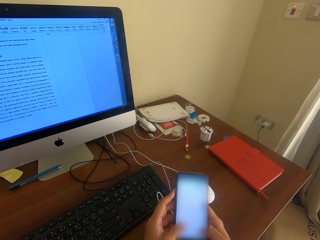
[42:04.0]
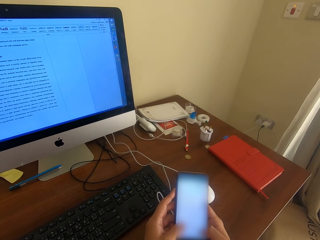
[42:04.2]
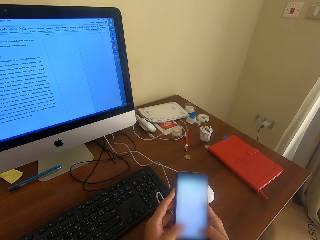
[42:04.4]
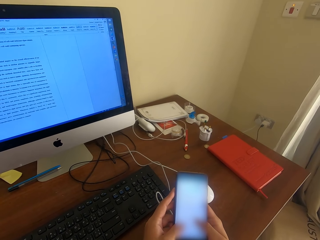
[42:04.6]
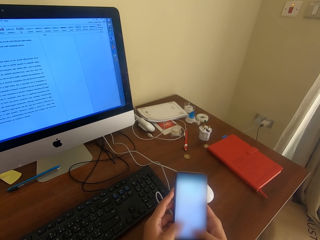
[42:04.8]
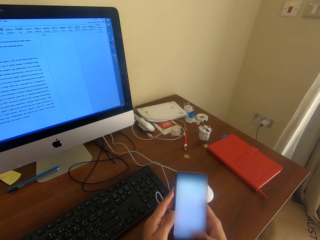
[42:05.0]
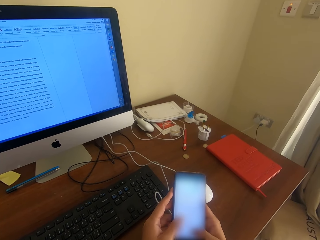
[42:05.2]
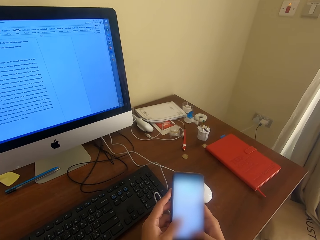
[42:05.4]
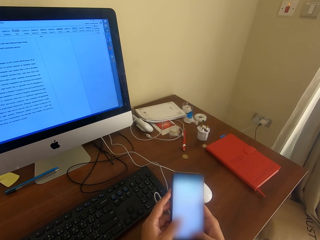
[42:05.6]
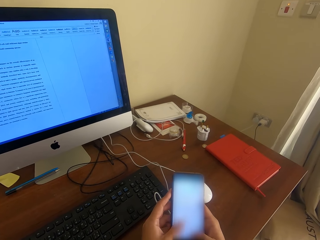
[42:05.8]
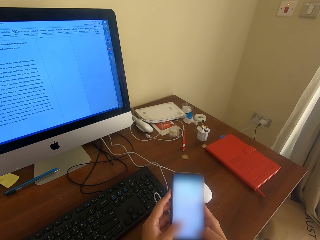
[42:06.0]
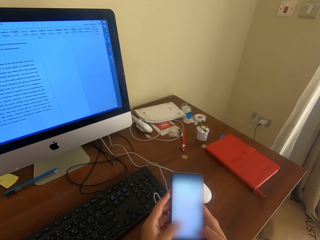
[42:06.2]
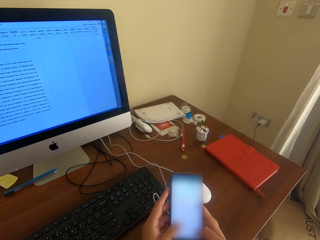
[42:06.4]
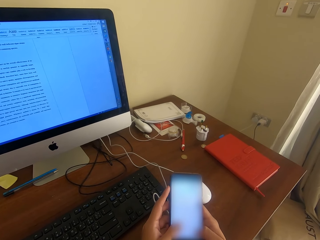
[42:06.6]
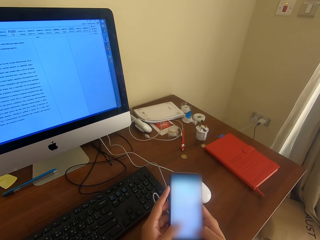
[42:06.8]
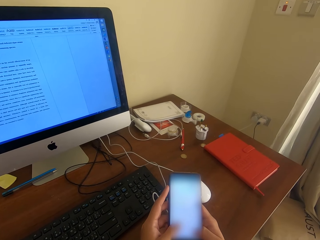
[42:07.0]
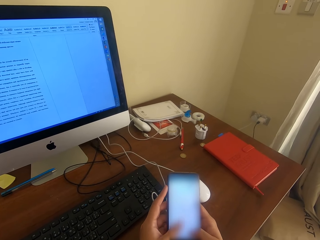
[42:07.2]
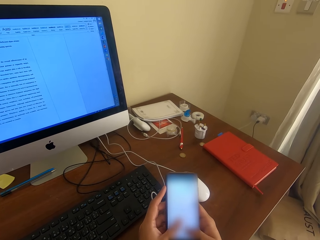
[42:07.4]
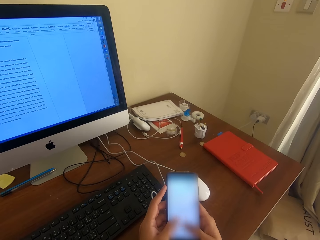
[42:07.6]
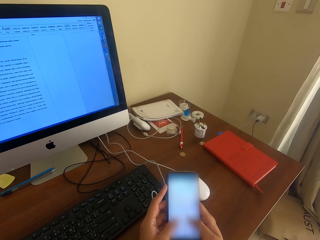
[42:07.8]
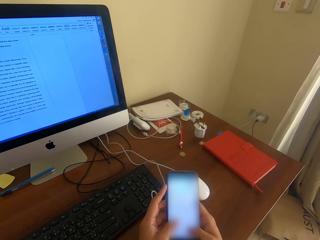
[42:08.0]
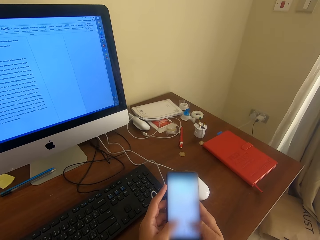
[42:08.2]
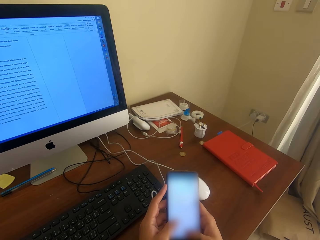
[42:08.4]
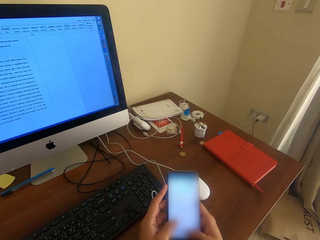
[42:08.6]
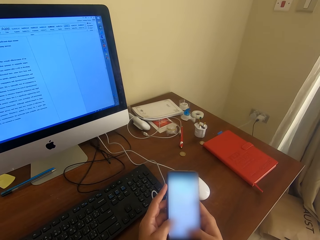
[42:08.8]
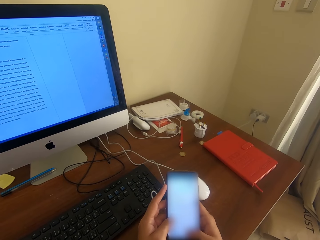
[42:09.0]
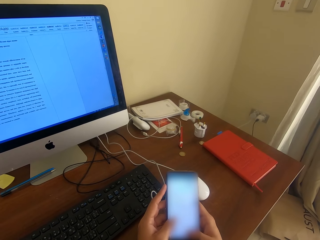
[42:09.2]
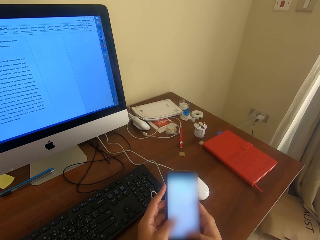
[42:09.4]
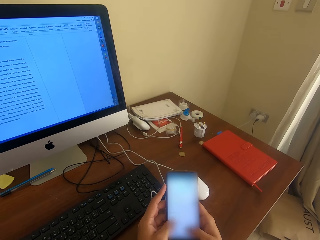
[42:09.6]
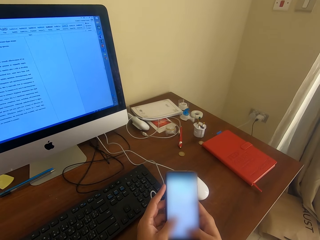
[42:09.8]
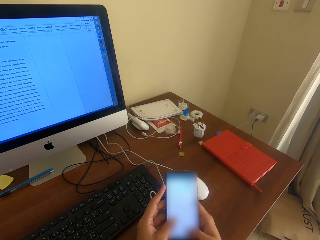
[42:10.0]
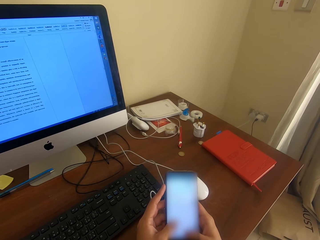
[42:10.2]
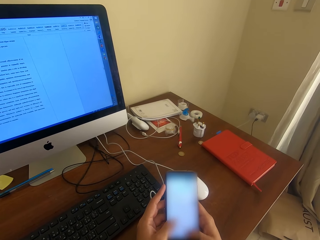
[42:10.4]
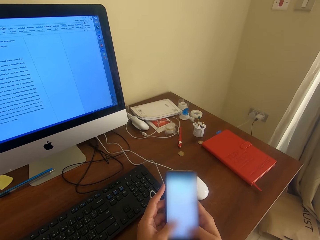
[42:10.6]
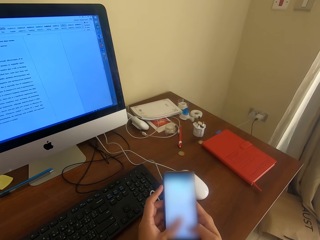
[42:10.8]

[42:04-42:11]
The camera wearer operates the phone. They type on the phone.

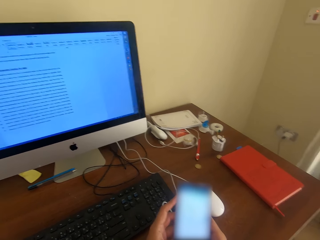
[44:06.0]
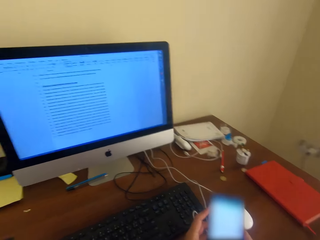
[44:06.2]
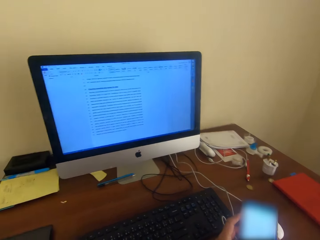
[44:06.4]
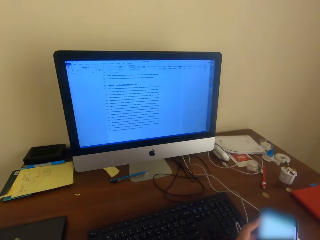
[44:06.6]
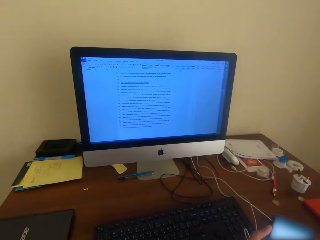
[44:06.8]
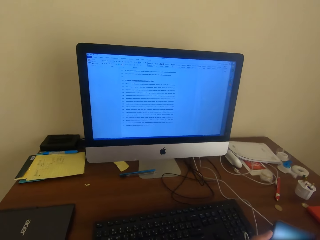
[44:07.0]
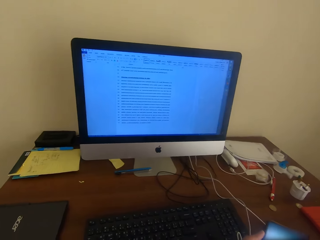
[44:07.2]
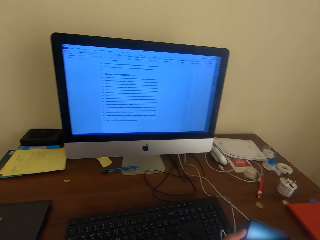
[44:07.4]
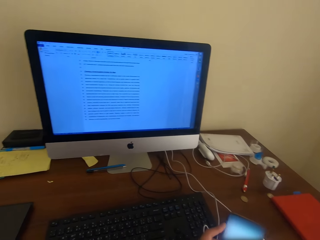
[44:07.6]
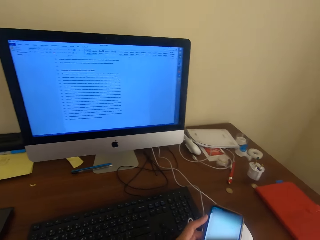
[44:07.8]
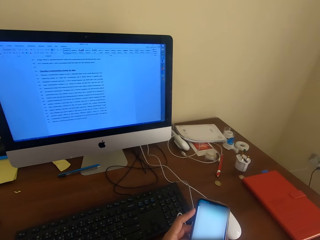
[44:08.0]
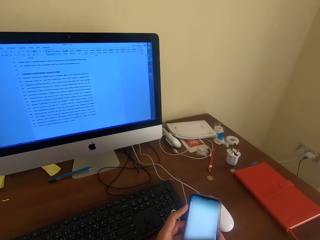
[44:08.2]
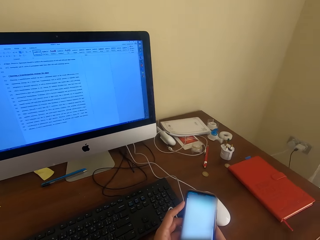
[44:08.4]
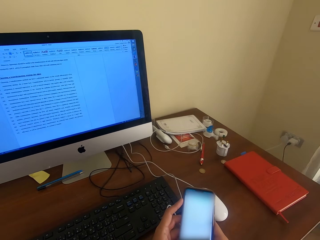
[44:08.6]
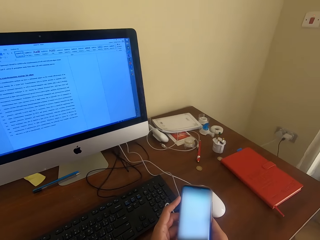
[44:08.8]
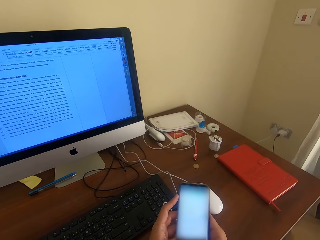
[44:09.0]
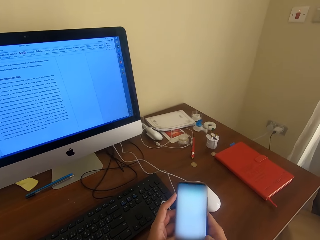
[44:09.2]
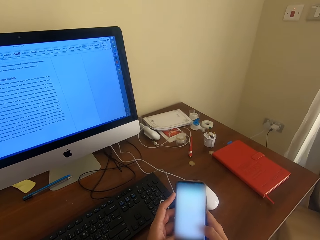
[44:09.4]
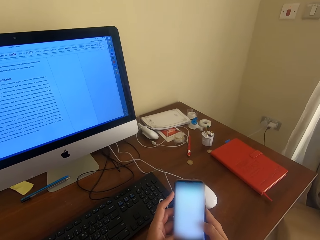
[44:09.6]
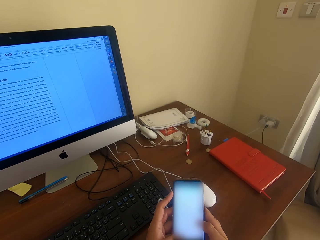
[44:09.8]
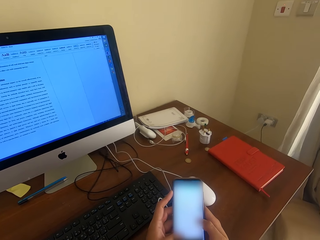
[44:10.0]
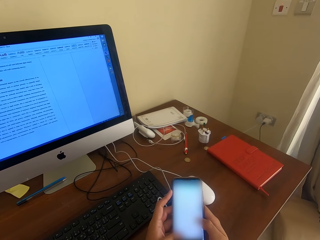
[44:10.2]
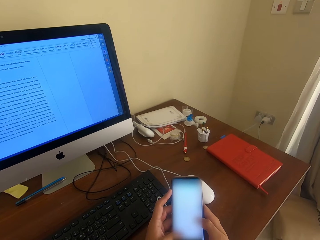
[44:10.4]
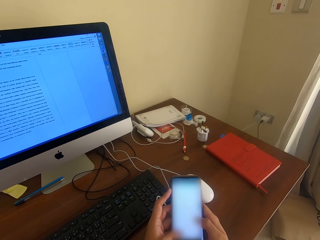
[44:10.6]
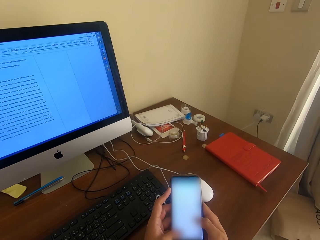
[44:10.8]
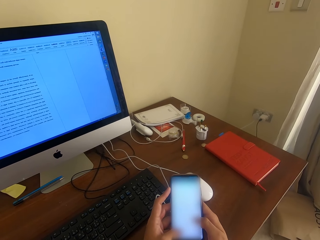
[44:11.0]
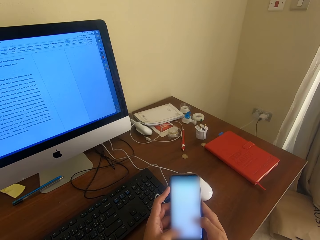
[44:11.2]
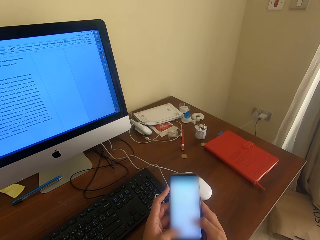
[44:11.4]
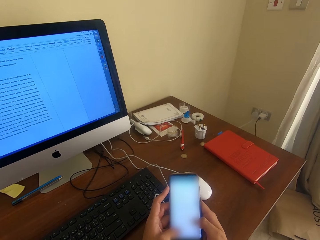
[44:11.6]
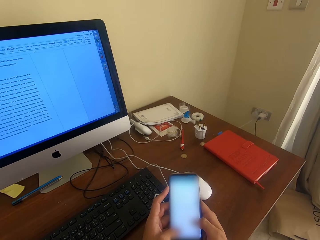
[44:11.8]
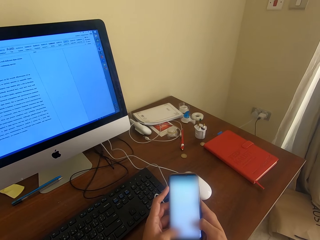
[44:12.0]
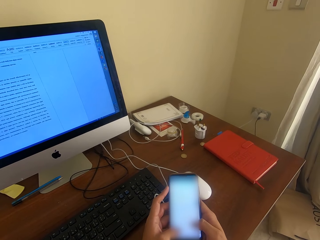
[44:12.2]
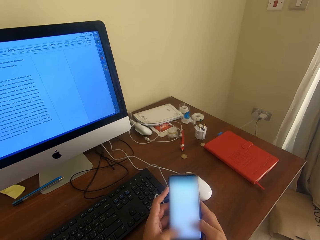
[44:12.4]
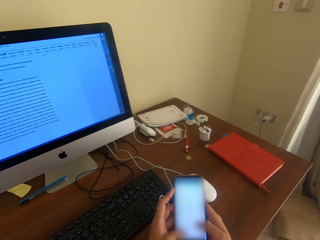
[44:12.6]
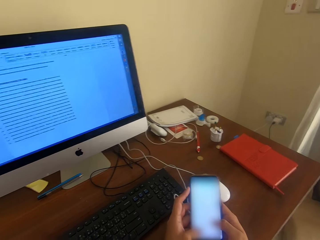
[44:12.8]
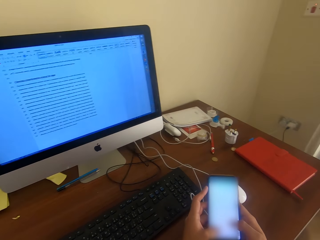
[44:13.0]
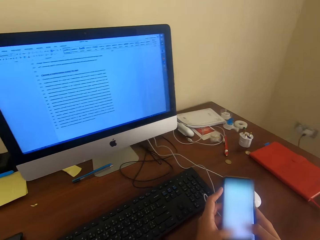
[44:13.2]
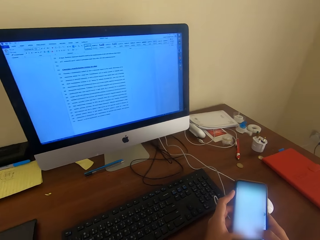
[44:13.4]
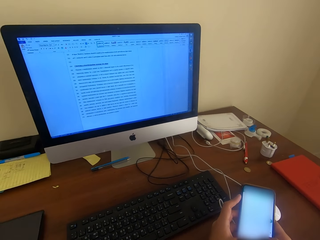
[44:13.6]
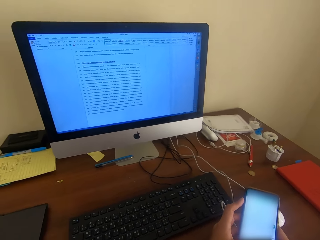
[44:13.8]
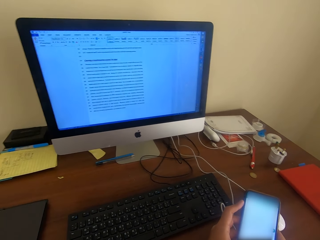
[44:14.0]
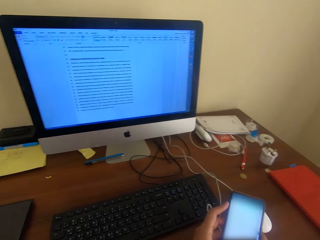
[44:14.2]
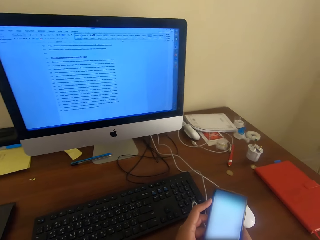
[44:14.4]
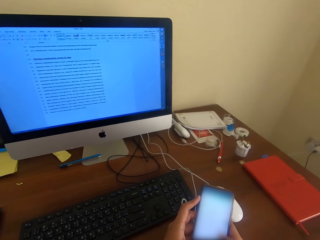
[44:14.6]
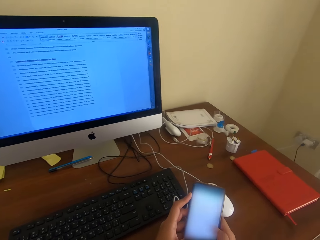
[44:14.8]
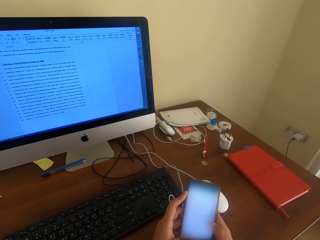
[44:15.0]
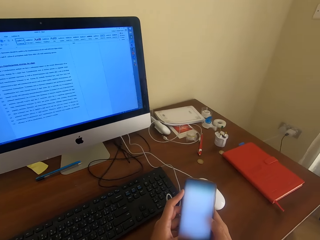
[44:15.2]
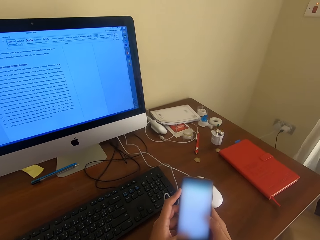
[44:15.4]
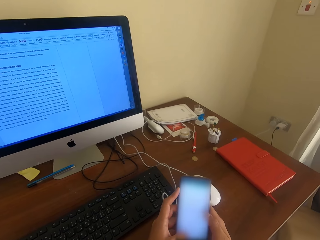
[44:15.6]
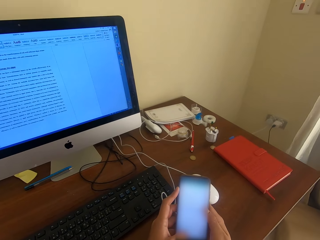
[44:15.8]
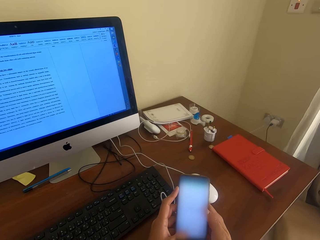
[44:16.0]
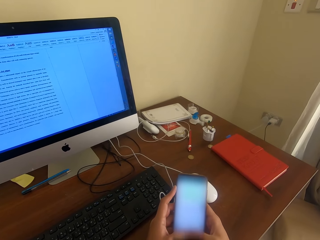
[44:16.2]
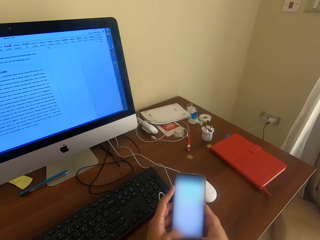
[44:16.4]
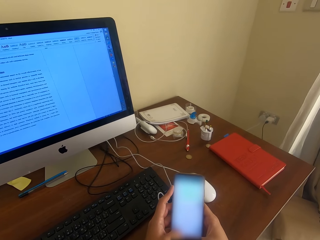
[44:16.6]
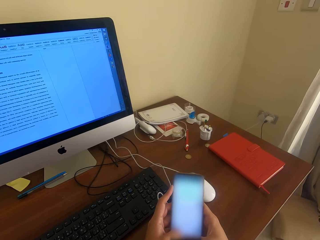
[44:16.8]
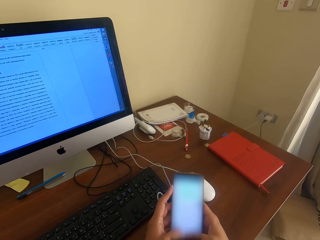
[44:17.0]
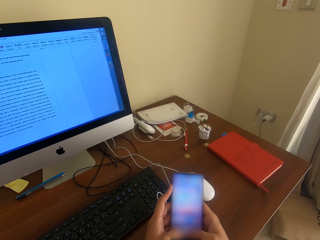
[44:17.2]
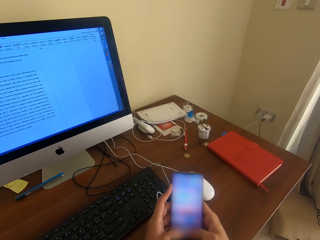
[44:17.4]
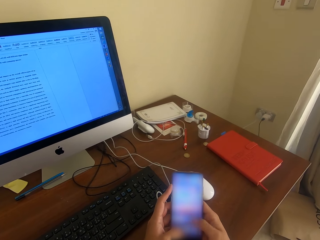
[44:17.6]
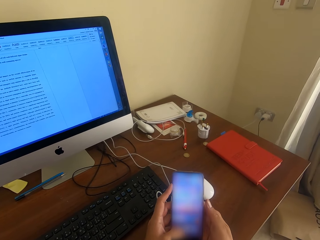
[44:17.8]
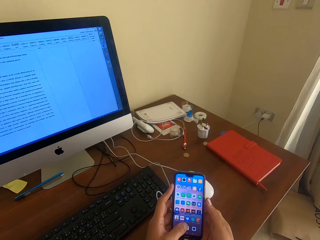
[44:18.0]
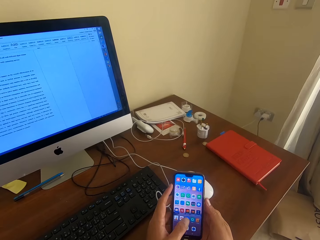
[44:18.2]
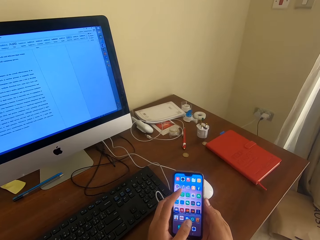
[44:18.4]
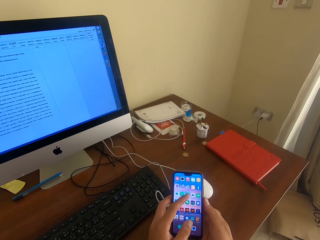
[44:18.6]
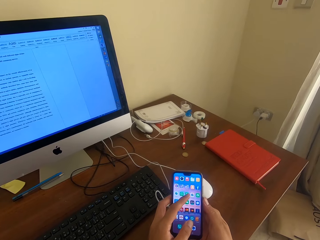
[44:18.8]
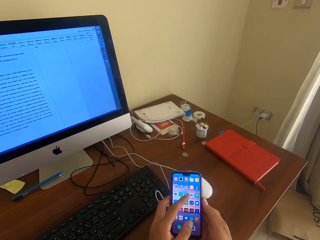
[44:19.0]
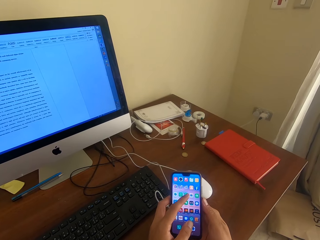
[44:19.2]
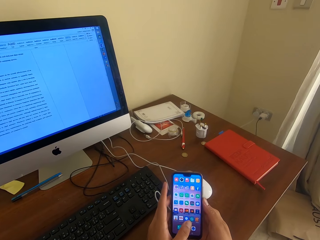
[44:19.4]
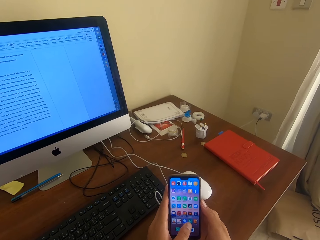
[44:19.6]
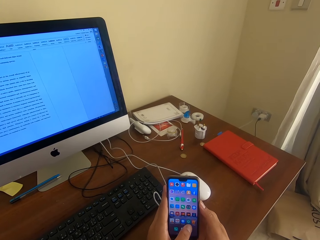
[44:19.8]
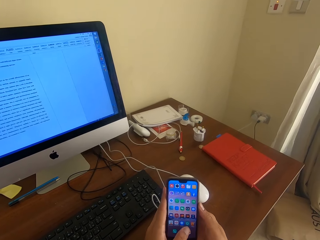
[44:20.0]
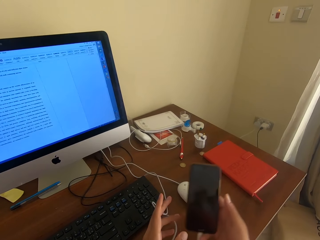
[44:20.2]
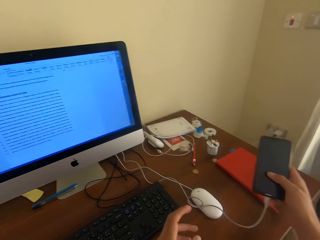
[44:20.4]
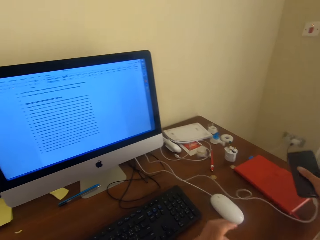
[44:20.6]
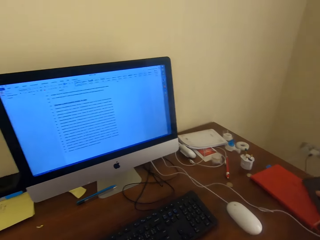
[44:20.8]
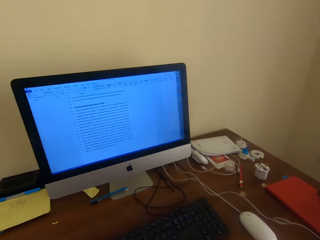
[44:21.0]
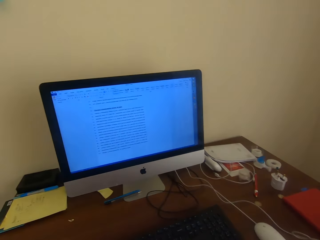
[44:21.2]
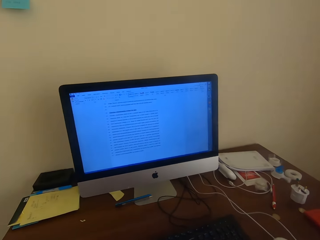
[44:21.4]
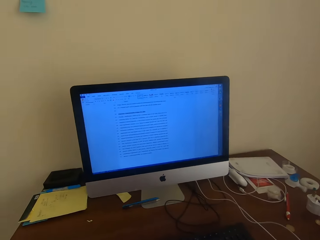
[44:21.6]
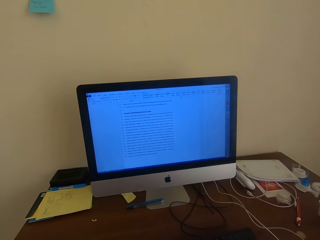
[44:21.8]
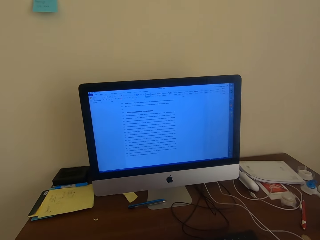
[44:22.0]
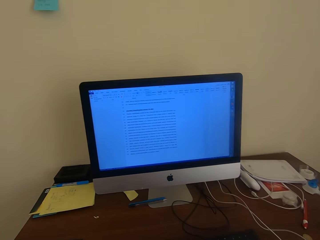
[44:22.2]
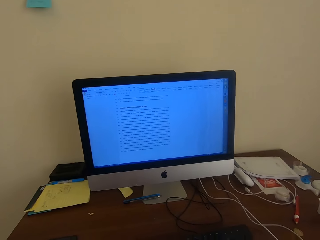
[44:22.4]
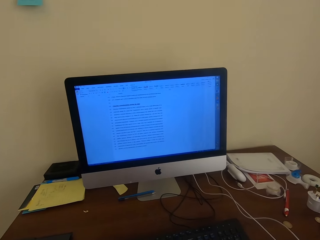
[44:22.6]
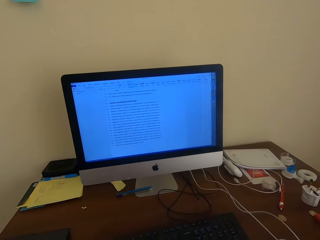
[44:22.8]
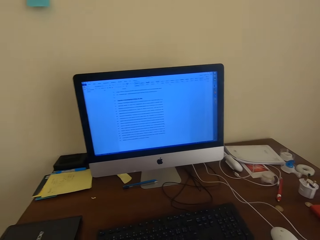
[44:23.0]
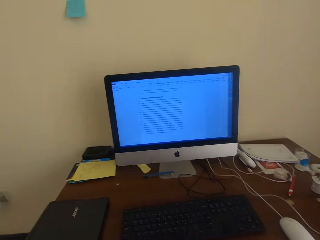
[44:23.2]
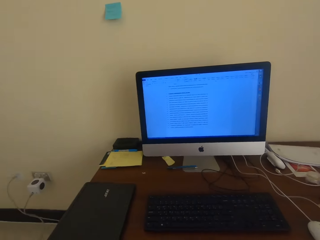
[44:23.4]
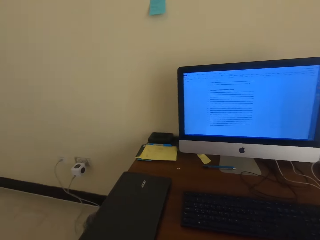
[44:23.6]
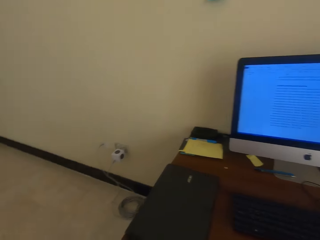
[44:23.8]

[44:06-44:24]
The camera wearer looks at the computer. They look at the phone. They tap on the phone. They put the phone on the book on the table.
